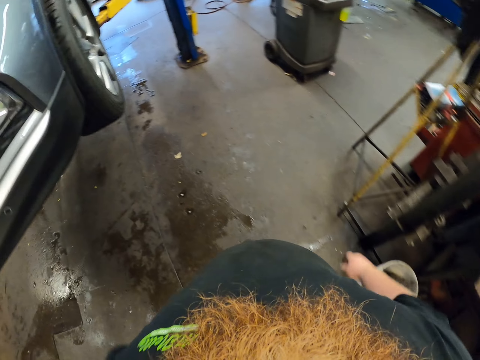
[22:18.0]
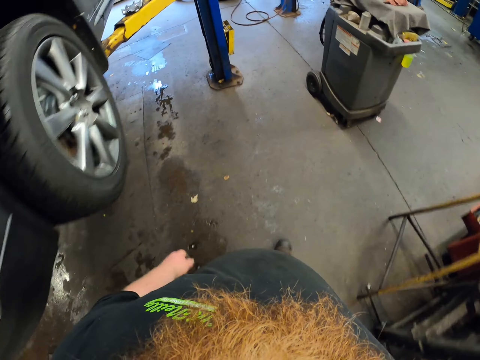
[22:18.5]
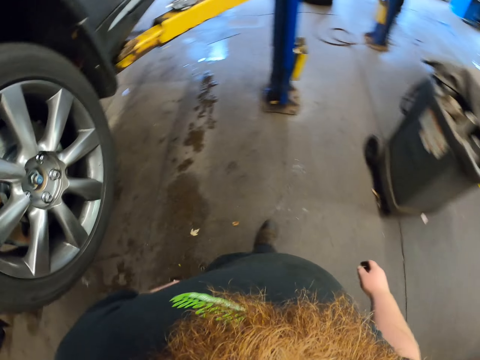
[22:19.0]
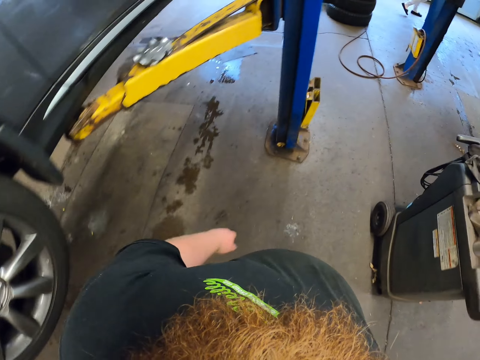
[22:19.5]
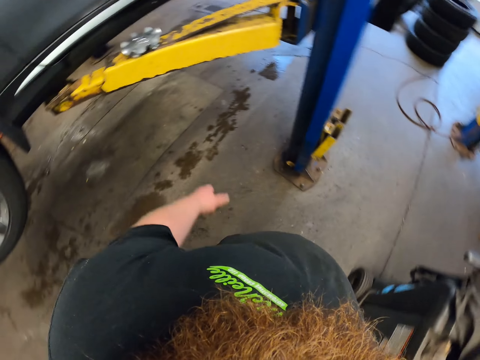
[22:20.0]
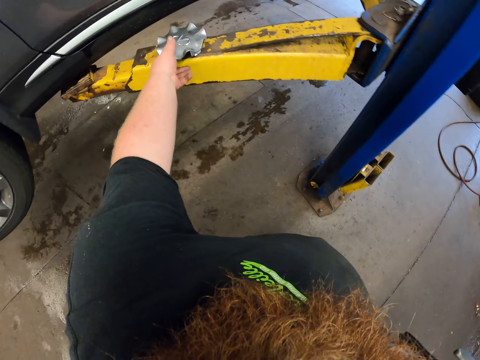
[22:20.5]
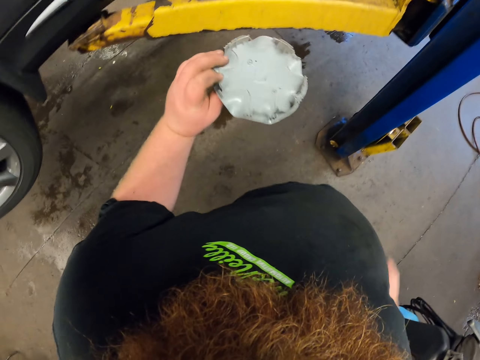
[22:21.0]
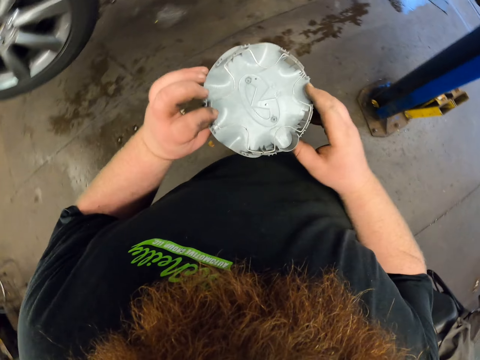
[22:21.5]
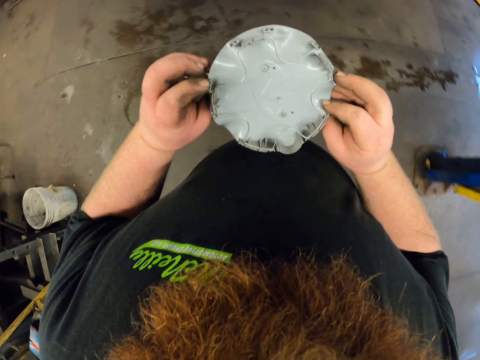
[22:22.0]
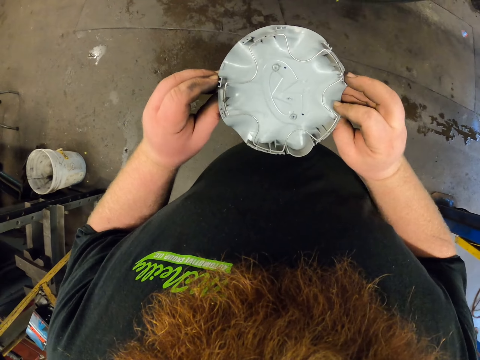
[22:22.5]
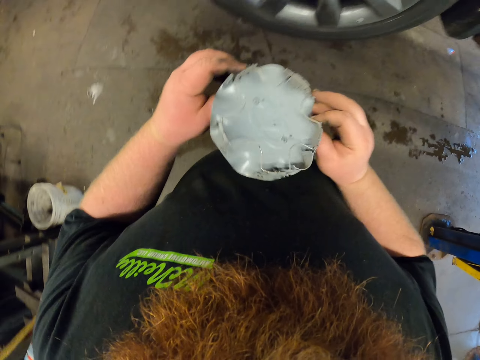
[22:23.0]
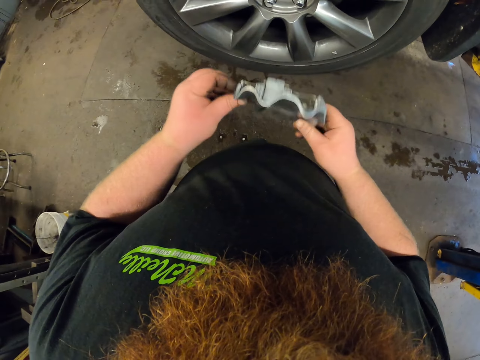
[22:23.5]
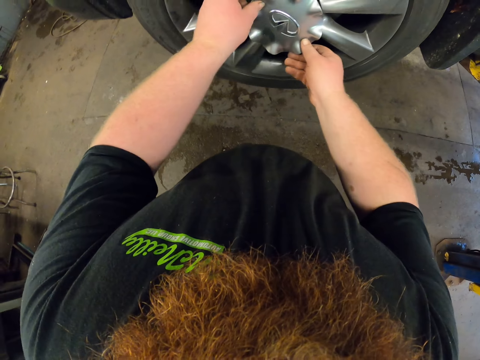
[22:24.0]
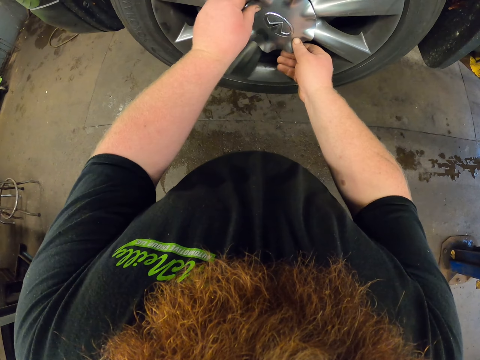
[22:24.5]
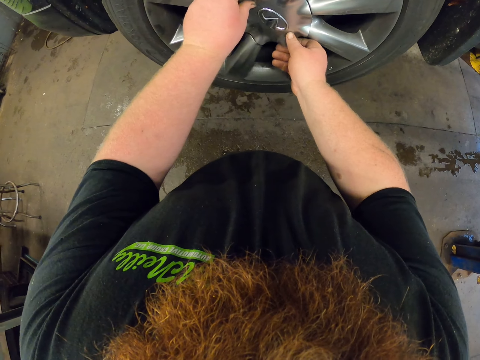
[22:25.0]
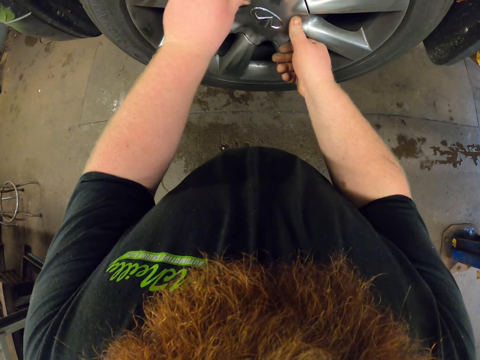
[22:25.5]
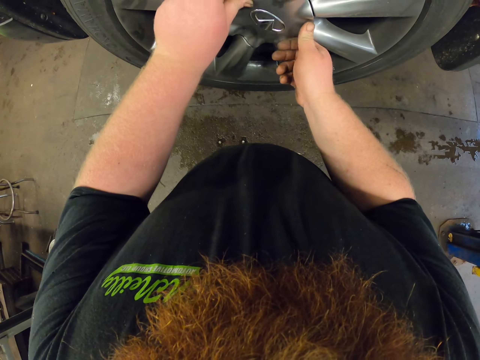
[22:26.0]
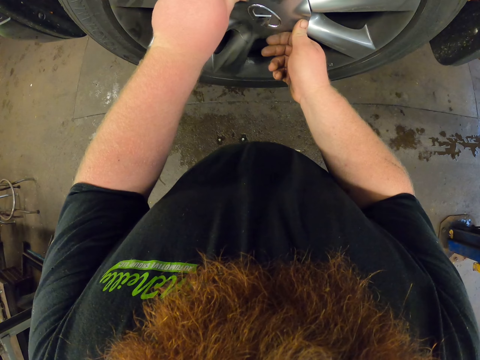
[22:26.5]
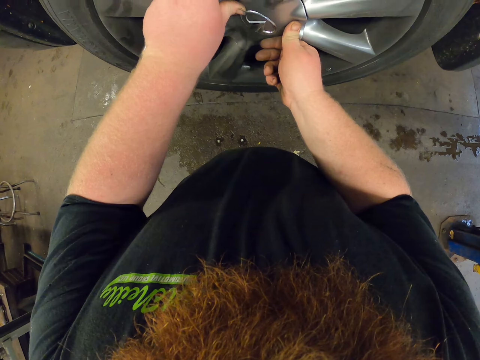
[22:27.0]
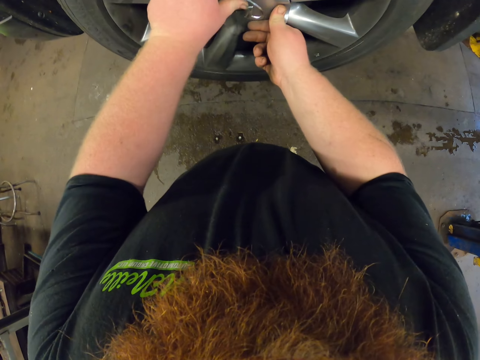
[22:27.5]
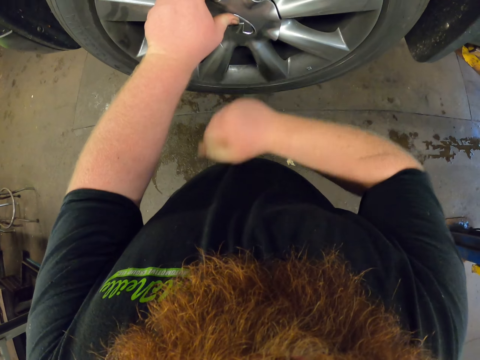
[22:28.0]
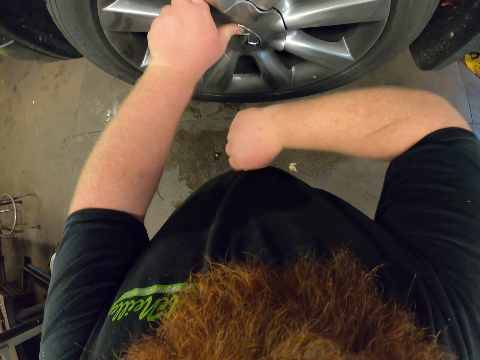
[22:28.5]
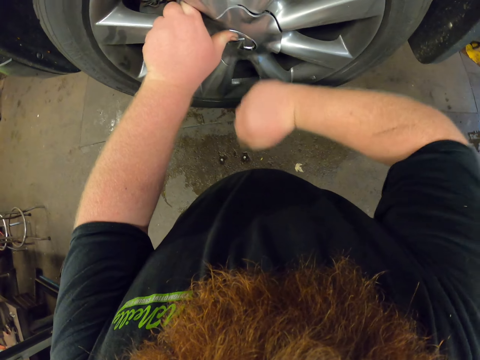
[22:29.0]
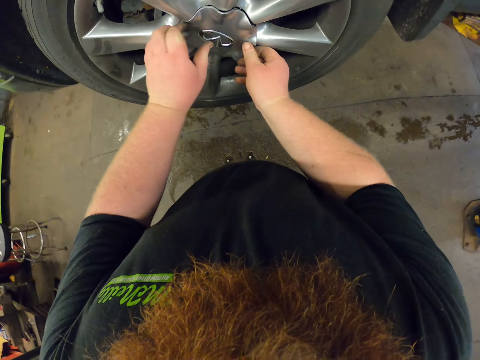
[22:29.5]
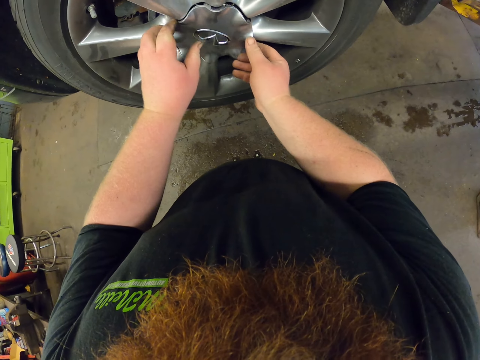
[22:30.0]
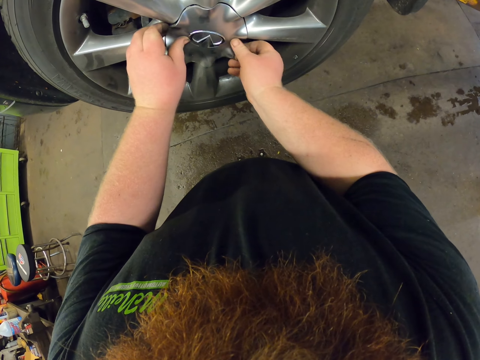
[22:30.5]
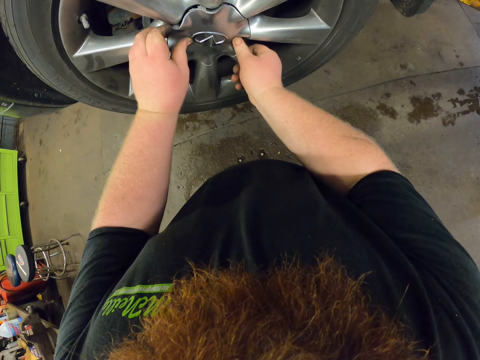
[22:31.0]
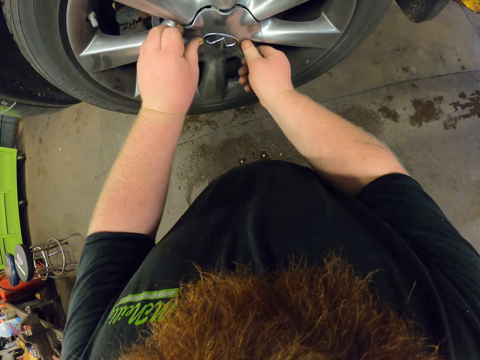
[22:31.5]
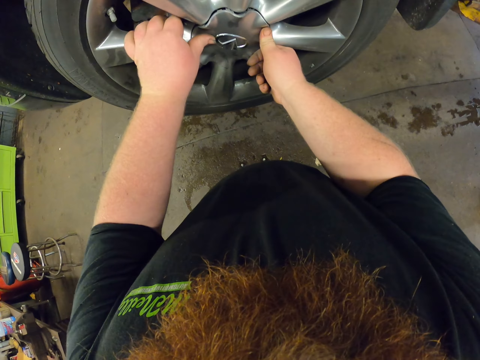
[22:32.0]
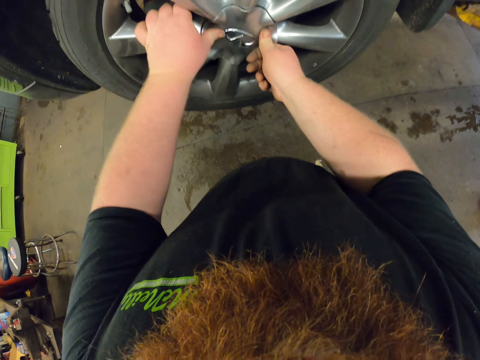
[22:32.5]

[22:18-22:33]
The camera wearer touches a hubcap or wheel cover. They pick up the wheel cover. They fix the hubcap on the rim. They look at the wheel cover. They tap on the wheel cover.

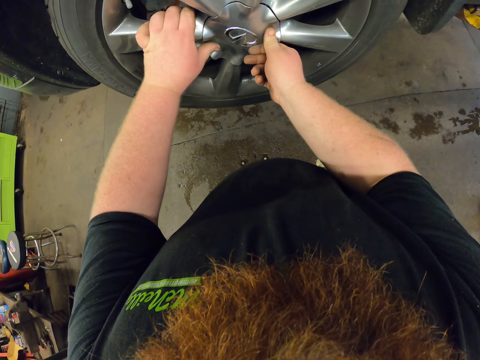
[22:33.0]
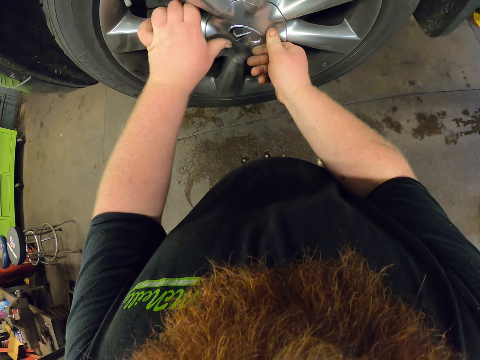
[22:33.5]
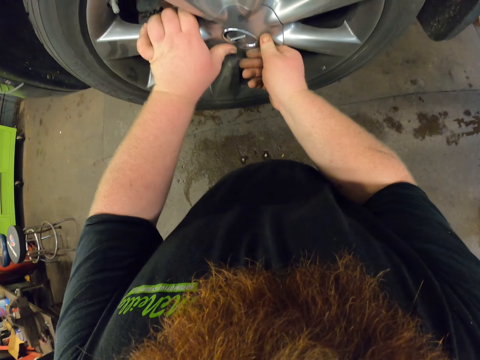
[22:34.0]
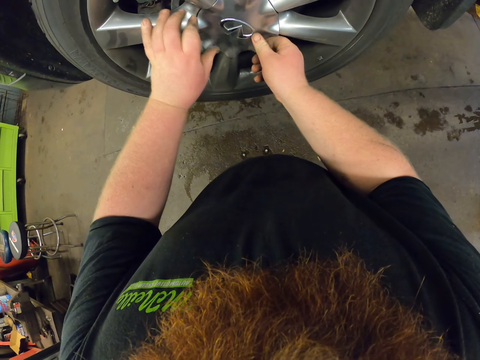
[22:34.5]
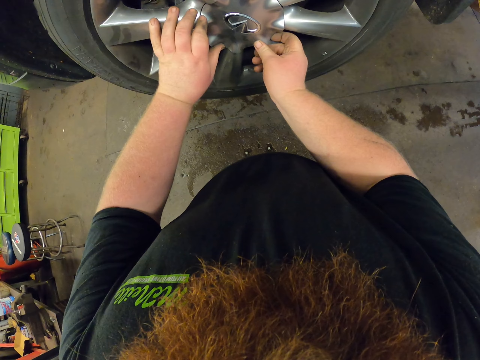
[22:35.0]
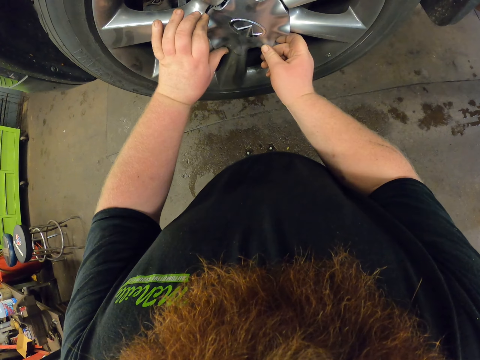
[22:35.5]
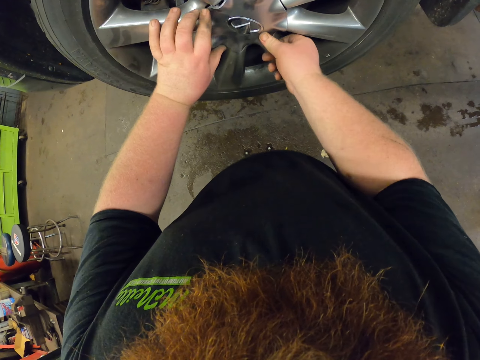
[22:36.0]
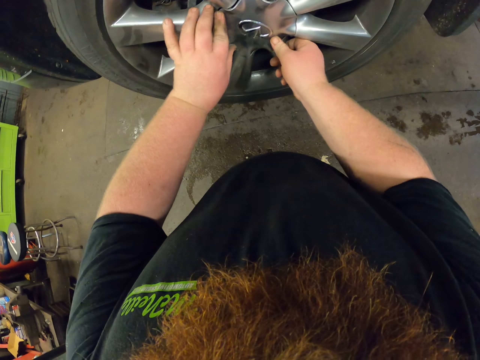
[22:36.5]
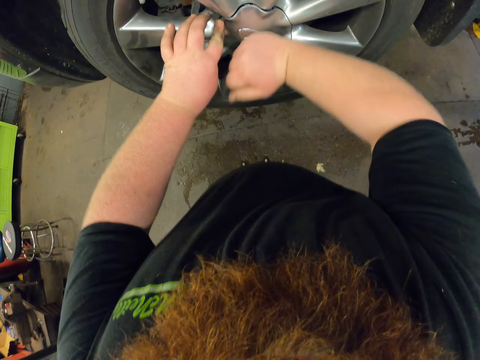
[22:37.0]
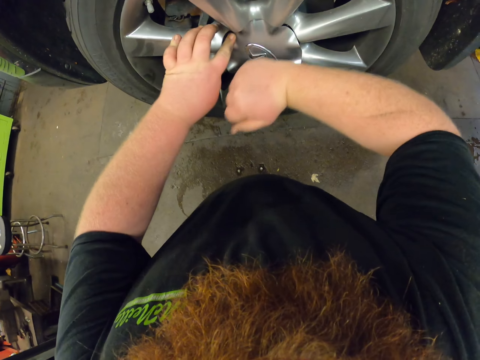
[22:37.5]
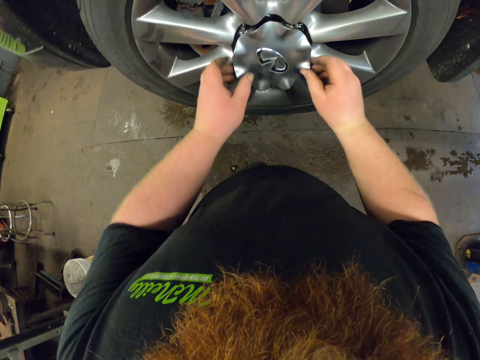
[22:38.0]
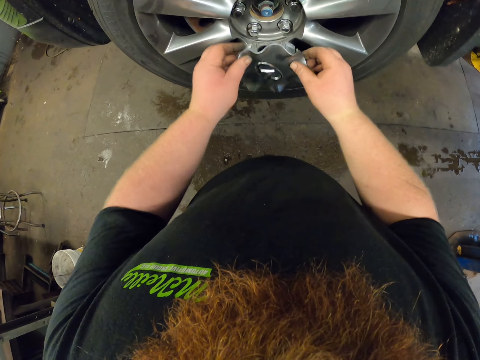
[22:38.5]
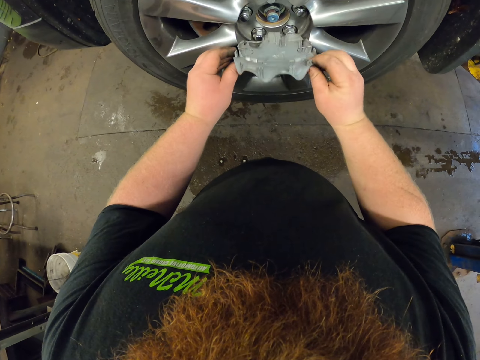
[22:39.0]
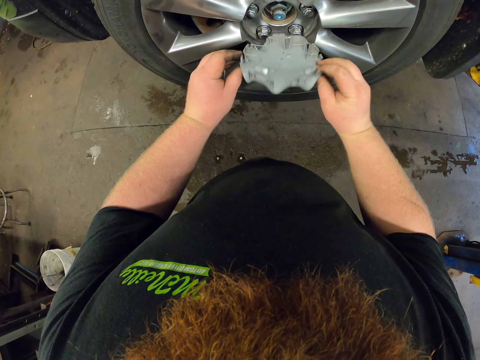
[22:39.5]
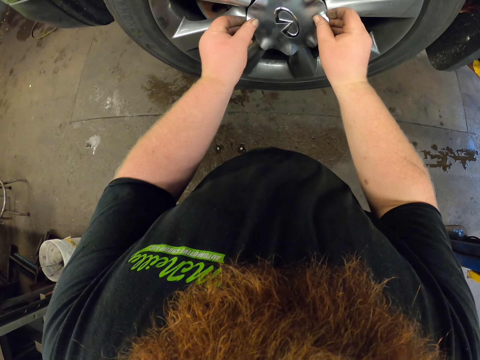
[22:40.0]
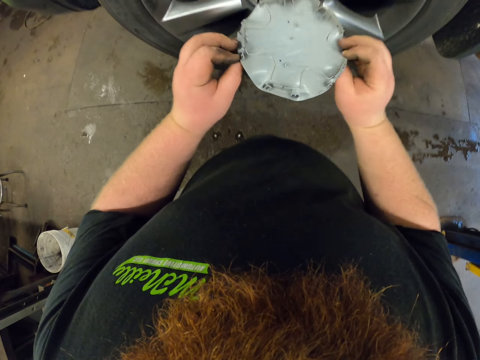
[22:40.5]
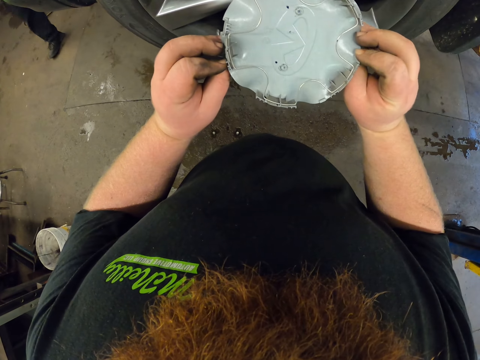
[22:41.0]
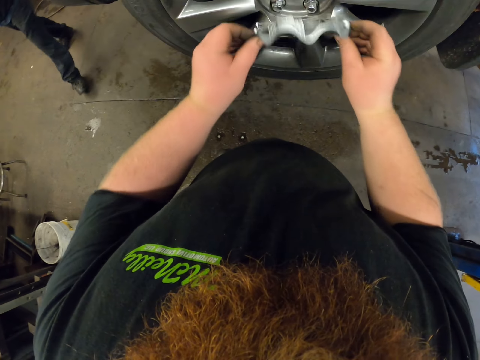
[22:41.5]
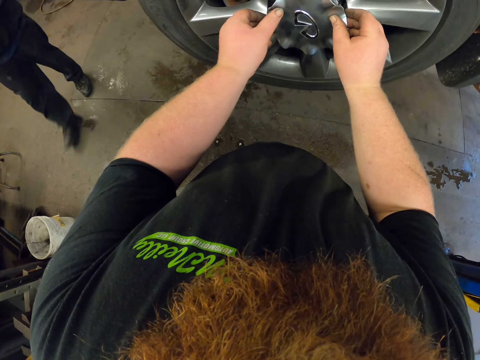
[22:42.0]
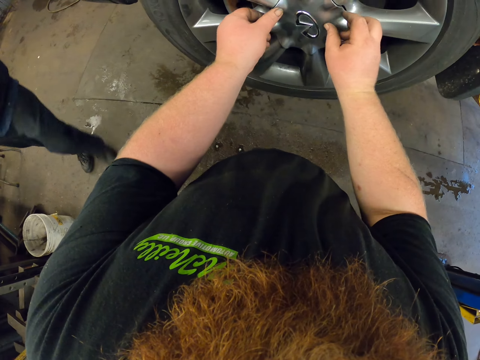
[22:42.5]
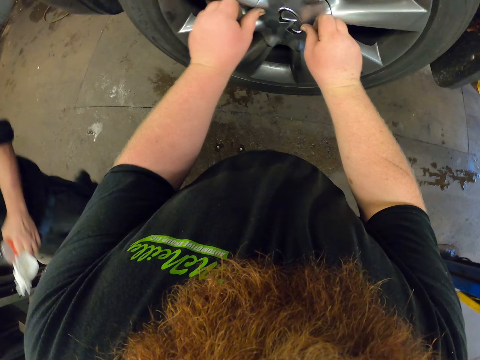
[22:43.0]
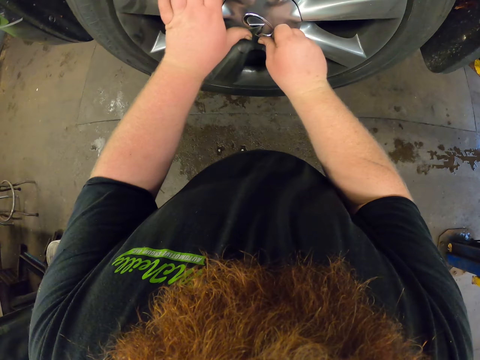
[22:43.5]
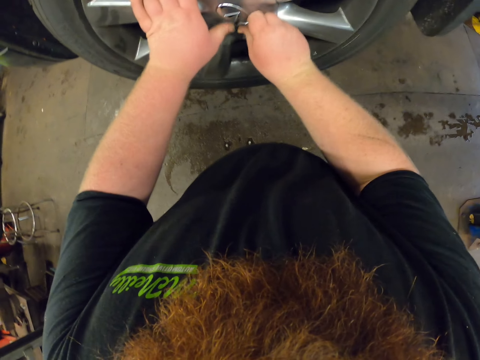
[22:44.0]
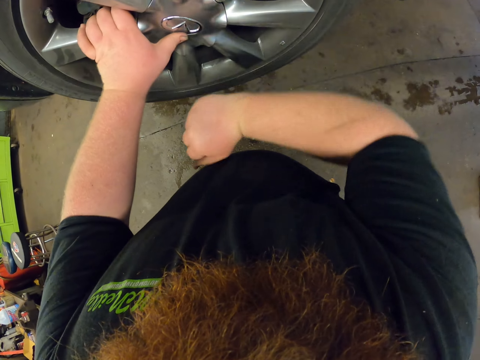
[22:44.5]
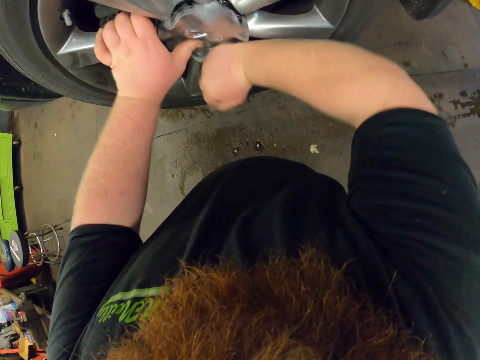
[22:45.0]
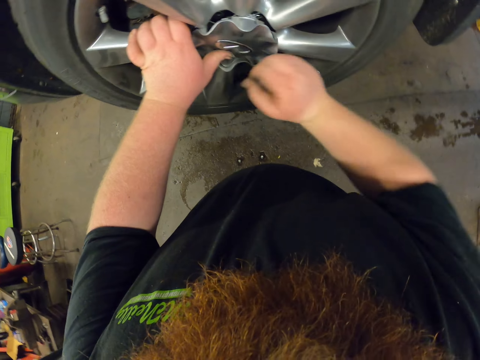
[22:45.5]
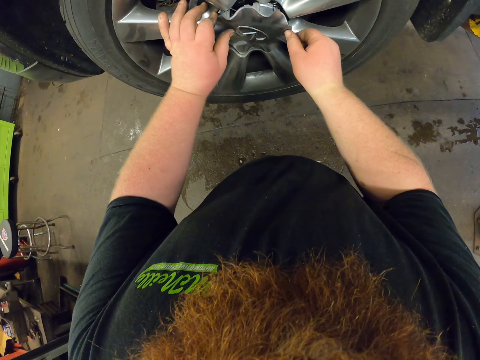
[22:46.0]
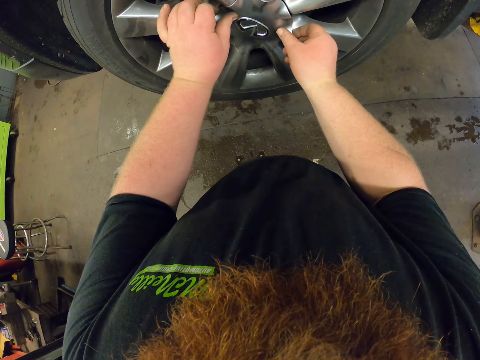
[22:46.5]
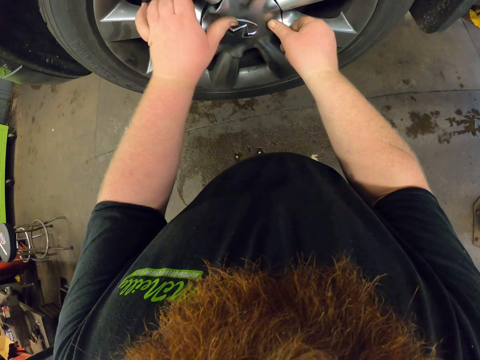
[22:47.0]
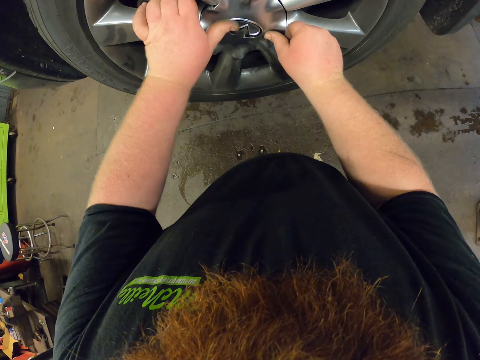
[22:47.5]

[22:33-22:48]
The camera wearer fixes a wheel cover on the wheel. They tap on the wheel cover. They touch the hubcap or wheel cover. They look at the wheel cover. A man moves around. The camera wearer fixes the hubcap on the rim. They tap on the wheel cover.
